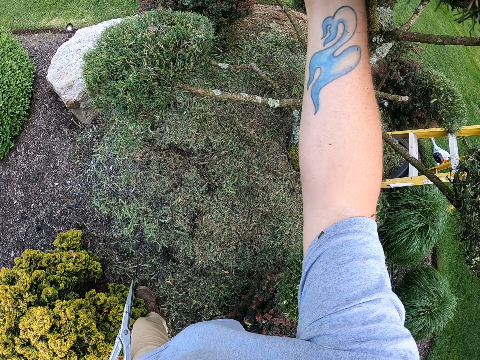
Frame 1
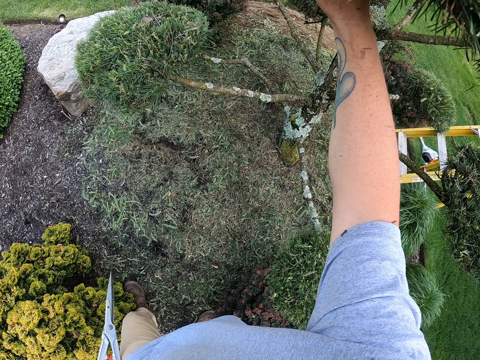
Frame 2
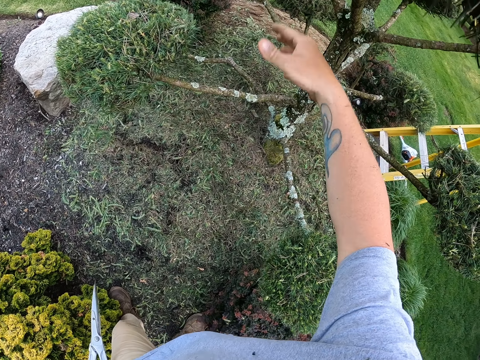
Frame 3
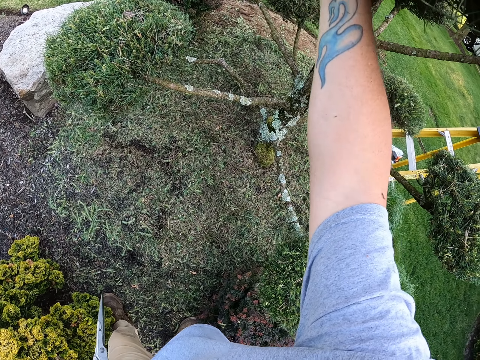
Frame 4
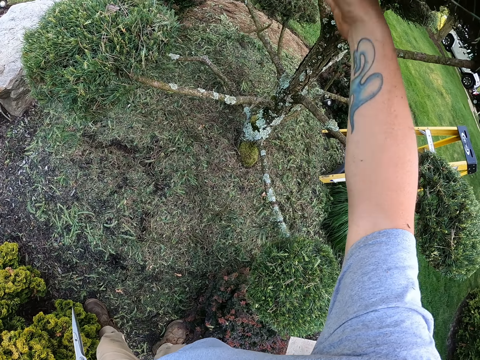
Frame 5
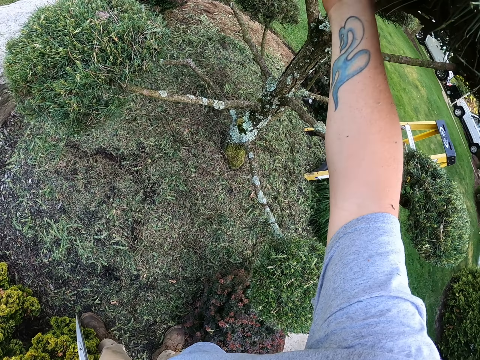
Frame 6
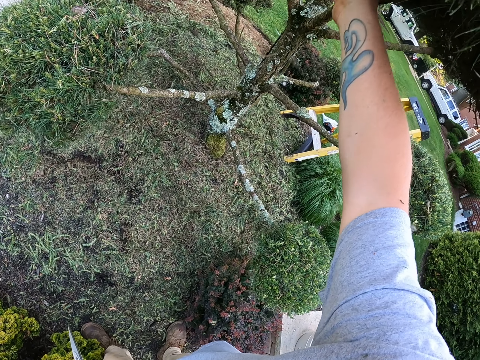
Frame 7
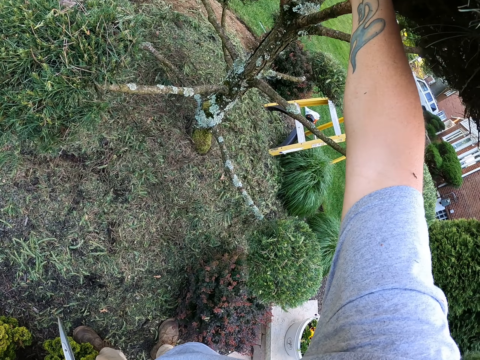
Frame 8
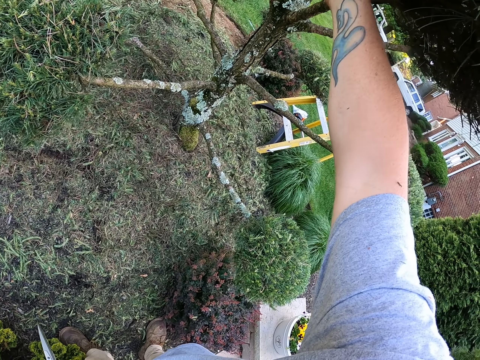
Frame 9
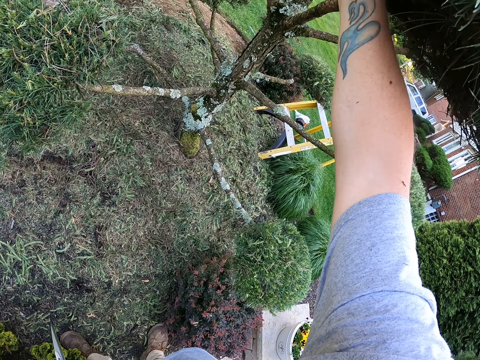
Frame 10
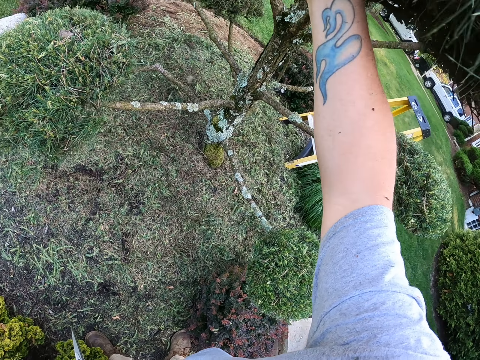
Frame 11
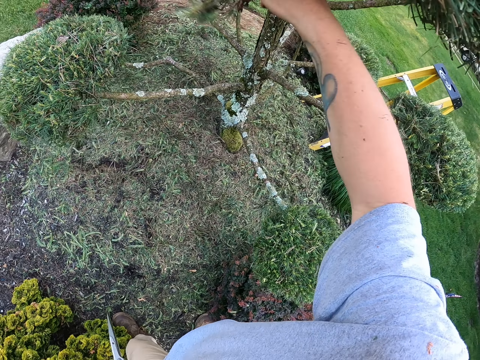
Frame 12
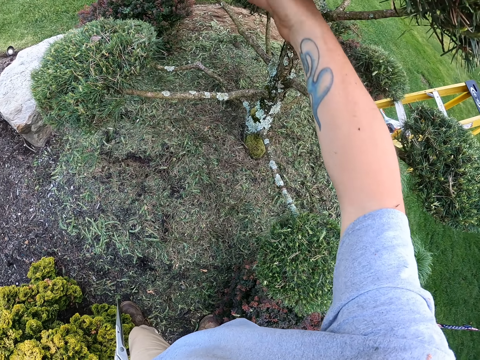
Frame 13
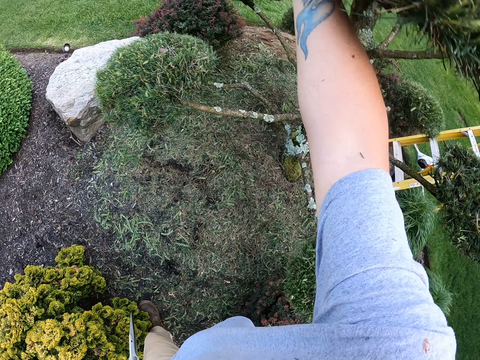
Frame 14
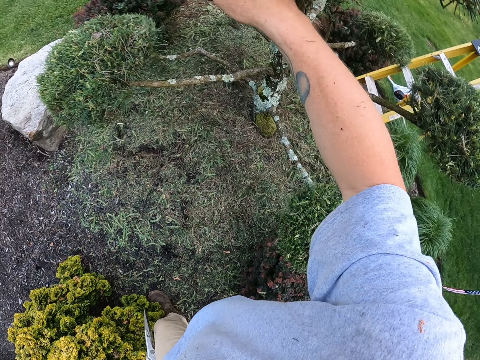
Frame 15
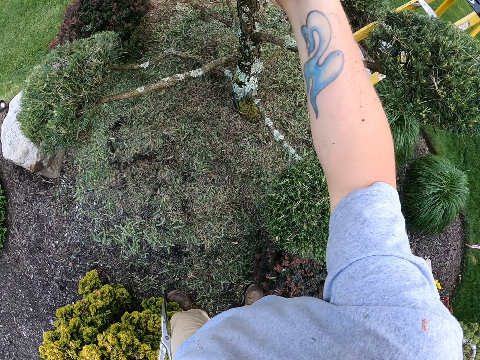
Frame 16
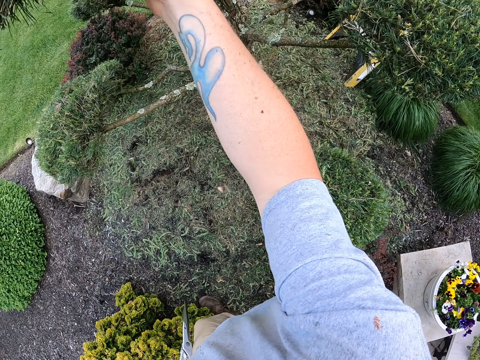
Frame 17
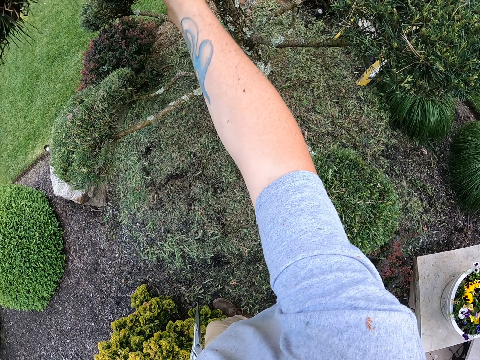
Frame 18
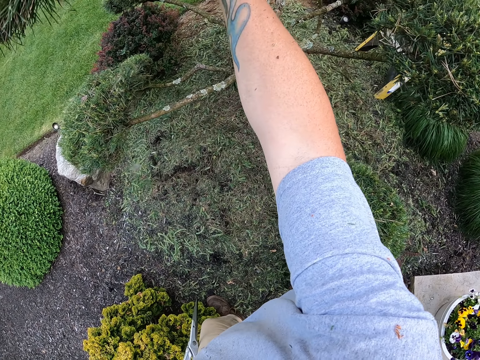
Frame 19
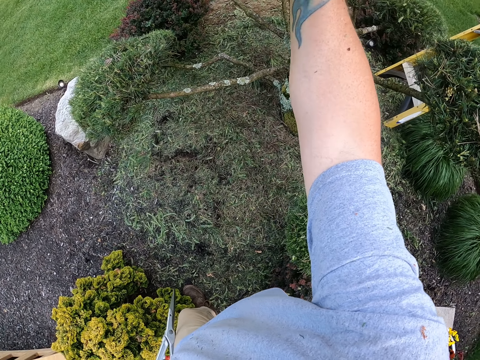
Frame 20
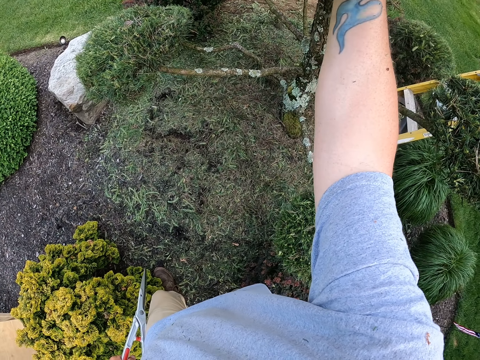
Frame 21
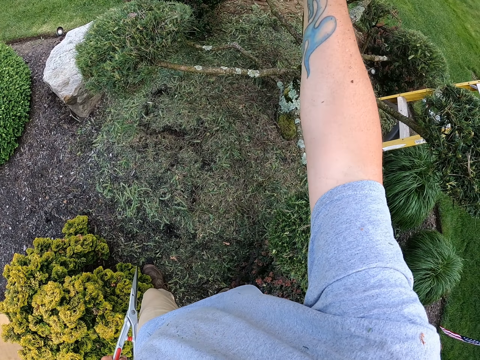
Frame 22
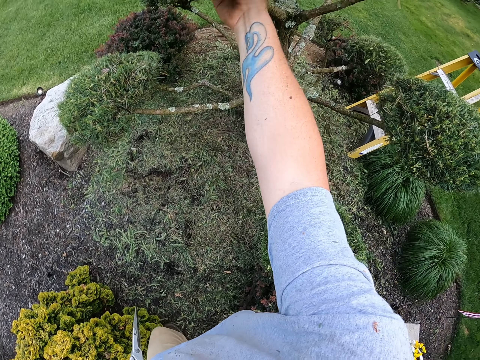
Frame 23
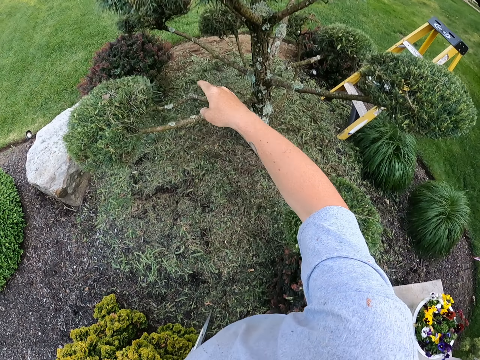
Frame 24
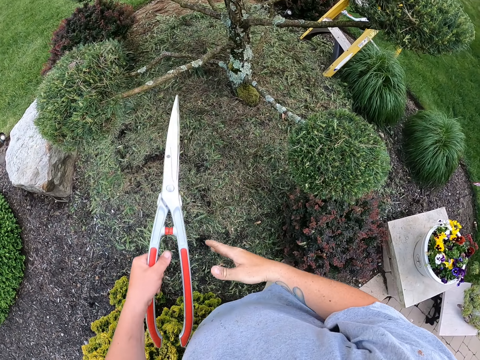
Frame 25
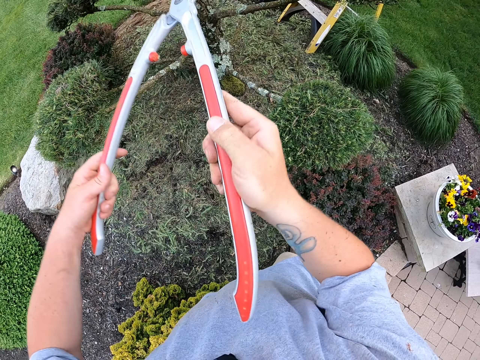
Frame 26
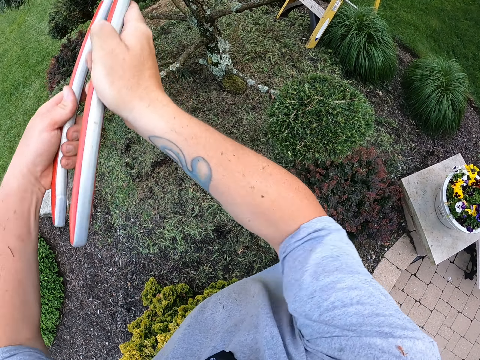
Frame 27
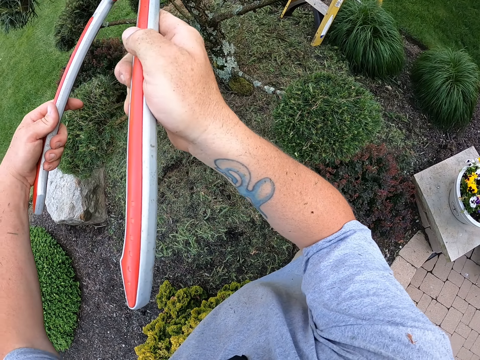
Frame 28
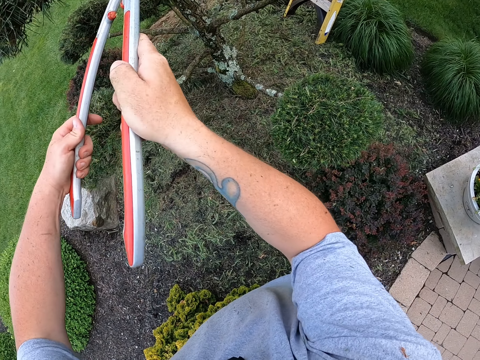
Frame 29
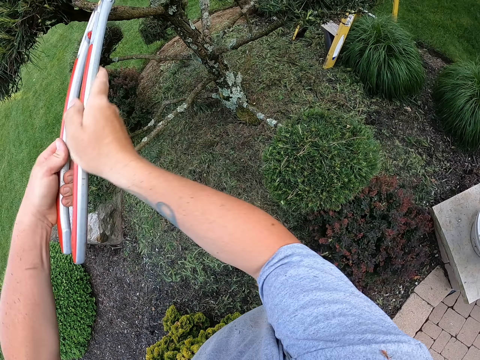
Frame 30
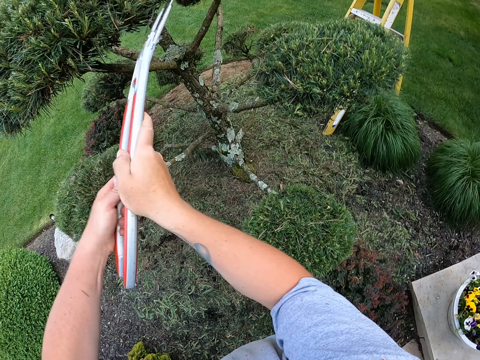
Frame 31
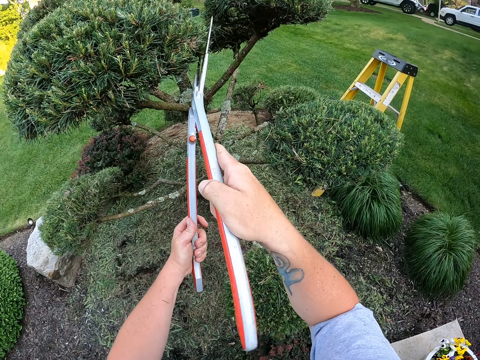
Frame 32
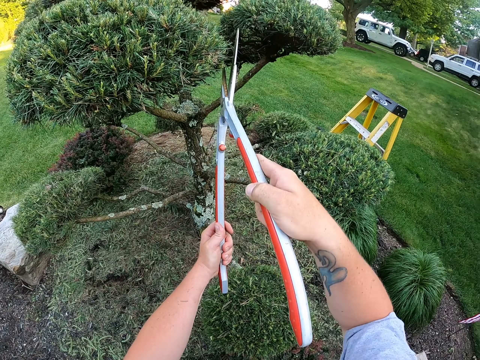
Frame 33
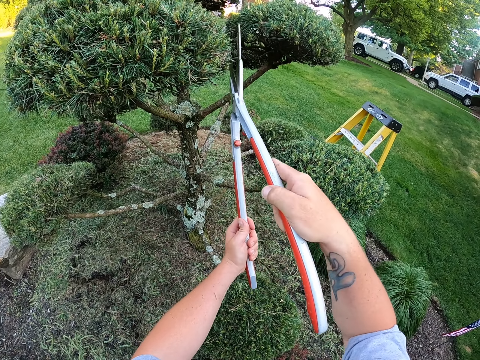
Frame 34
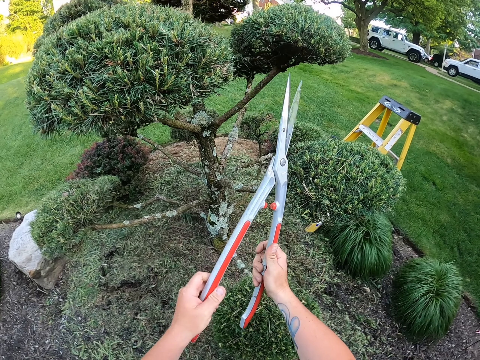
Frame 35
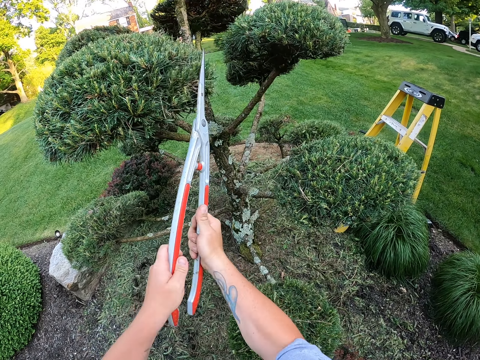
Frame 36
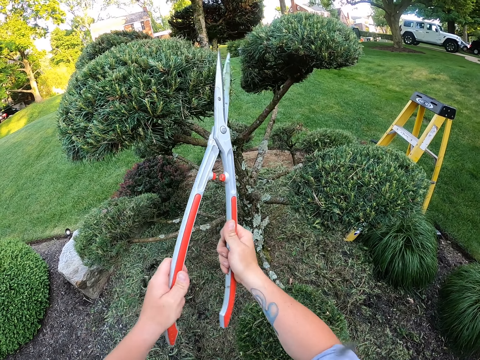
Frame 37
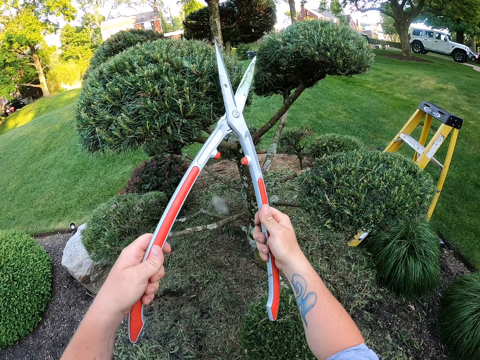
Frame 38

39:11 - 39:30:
The camera wearer removes the trimmed branches from the flower. They remove the hand from the tree. They touch the pruning shear. They hold the secateurs with both hands. They trim the leaves on the tree with the secateurs.

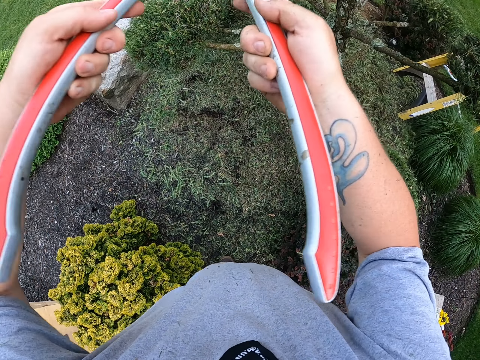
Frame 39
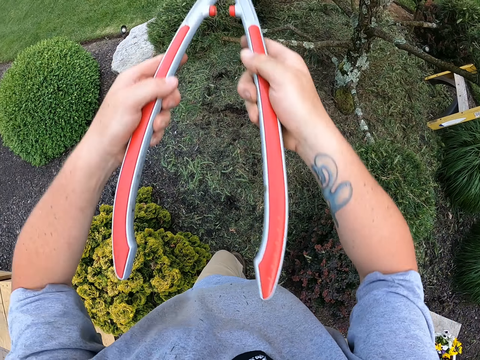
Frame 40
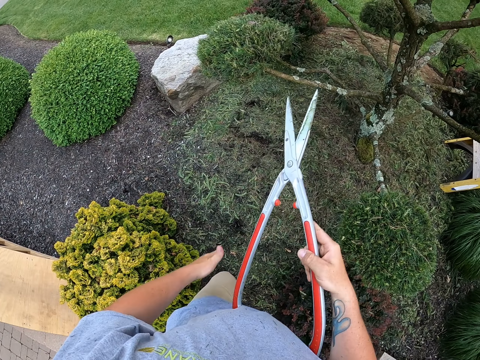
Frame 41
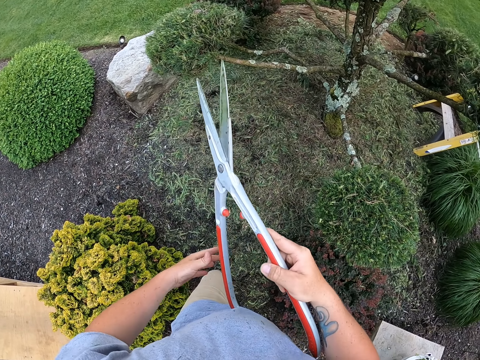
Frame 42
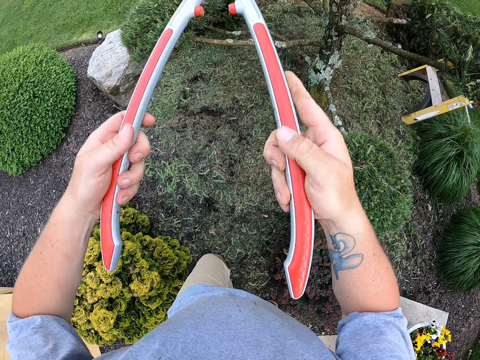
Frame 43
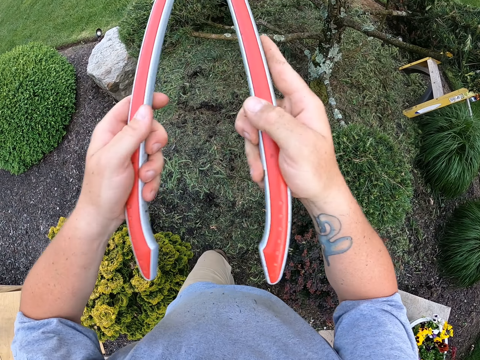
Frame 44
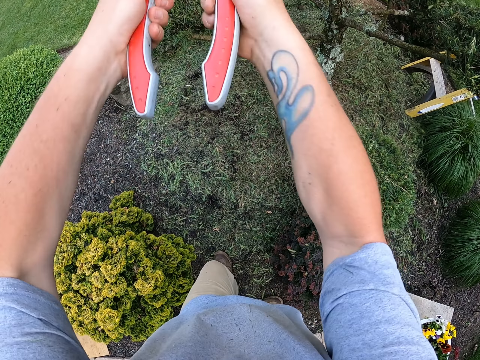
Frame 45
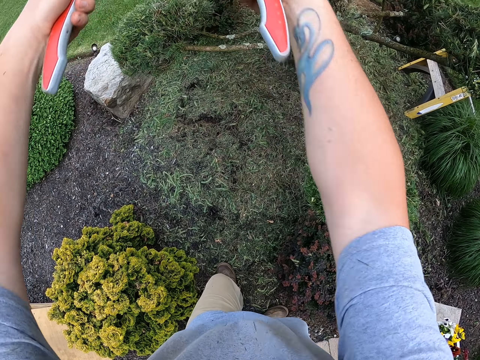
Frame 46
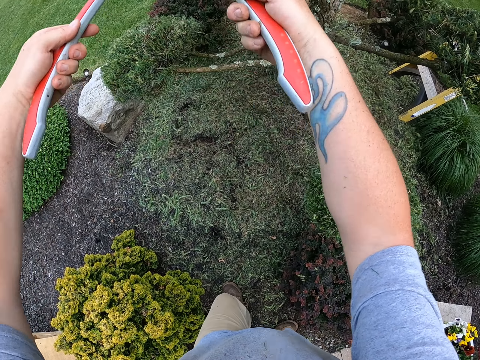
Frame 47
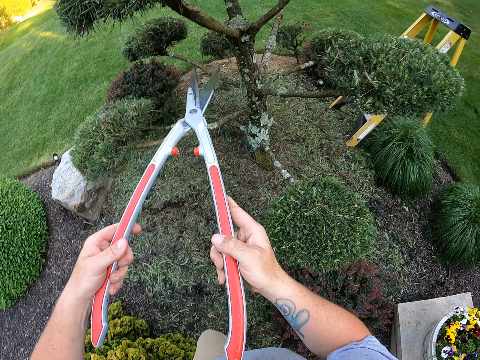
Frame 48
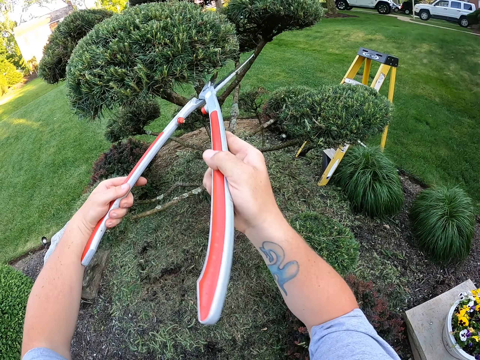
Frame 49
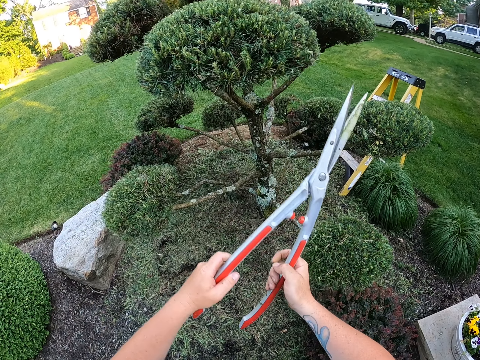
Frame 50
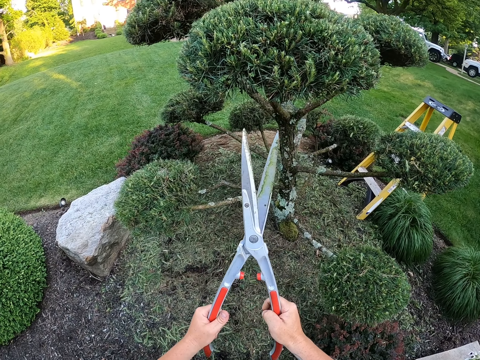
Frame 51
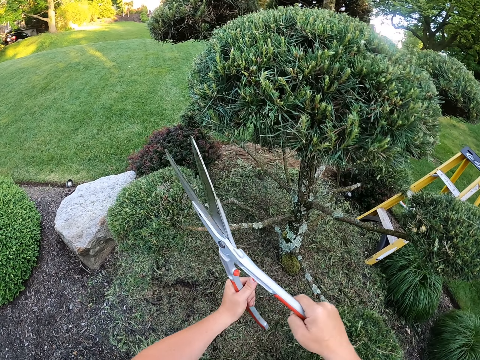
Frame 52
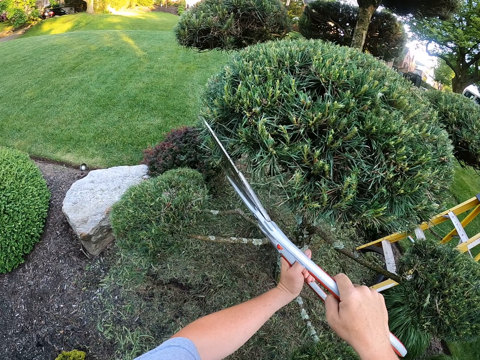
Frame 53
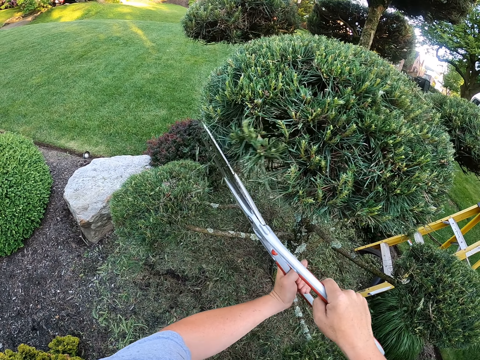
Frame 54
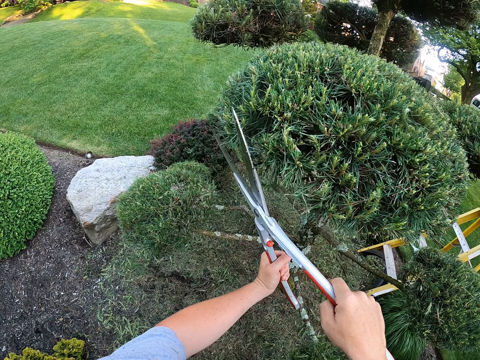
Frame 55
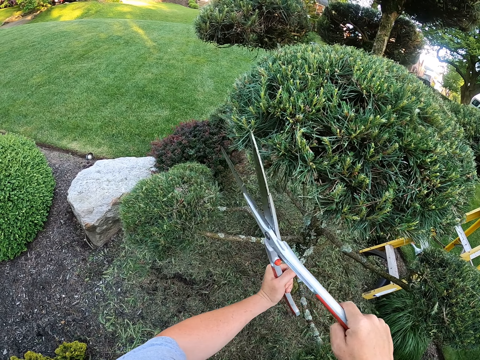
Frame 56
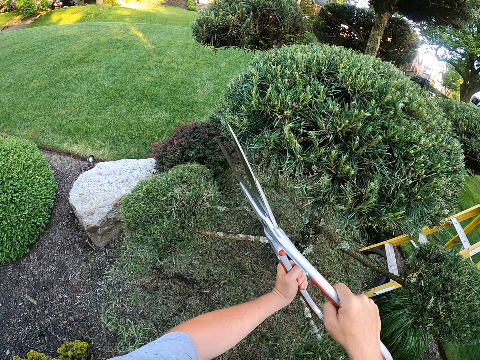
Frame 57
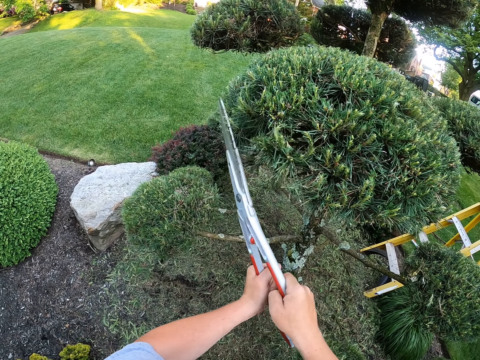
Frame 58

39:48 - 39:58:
The camera wearer removes the secateurs from the tree. They touch their cloth. They trim the leaves on the tree with the secateurs. They remove the secateurs from the tree. They trim the leaves on the tree with the secateurs.
